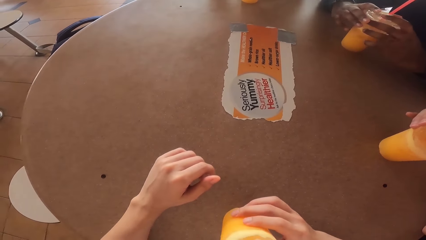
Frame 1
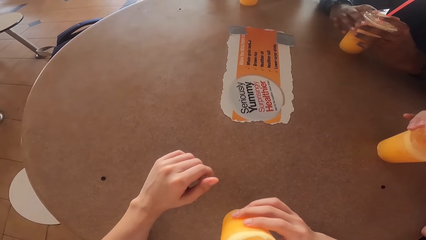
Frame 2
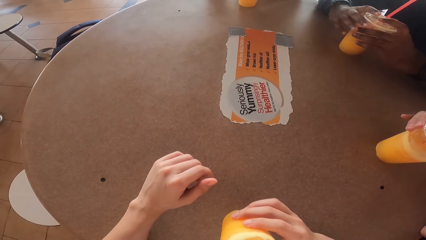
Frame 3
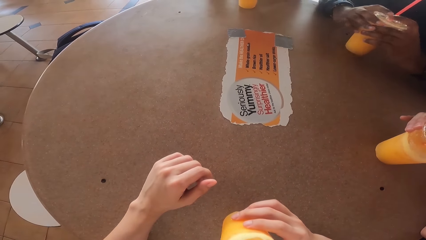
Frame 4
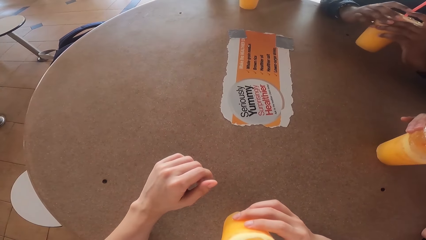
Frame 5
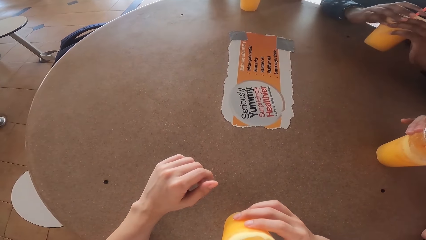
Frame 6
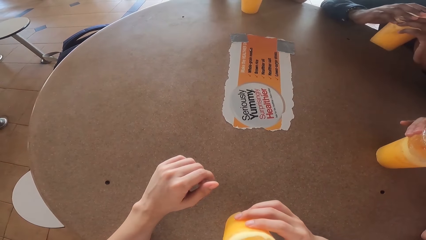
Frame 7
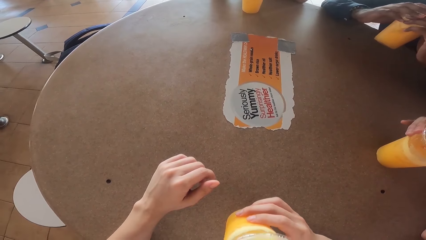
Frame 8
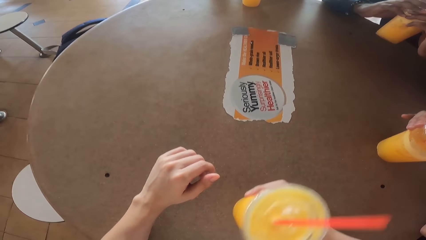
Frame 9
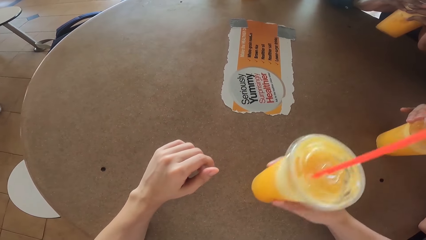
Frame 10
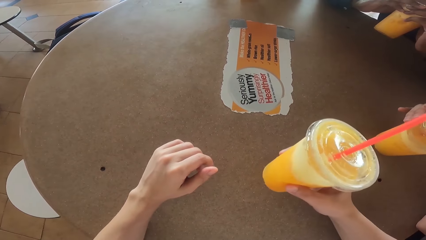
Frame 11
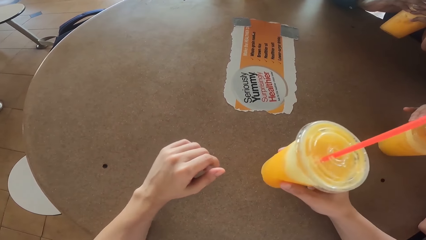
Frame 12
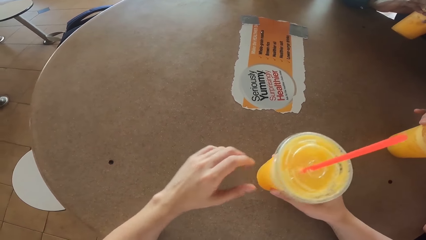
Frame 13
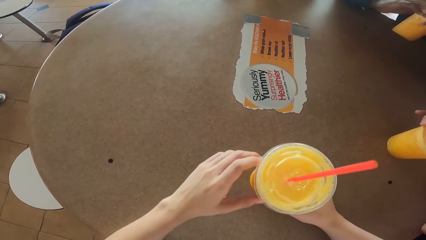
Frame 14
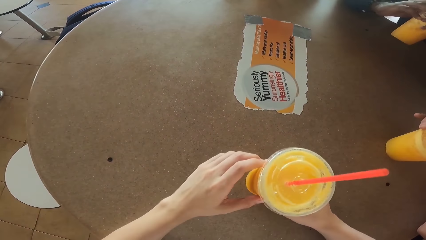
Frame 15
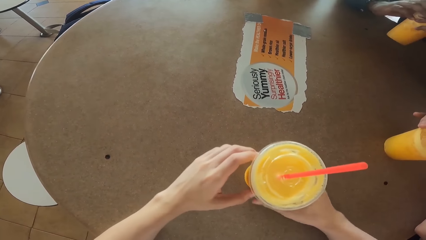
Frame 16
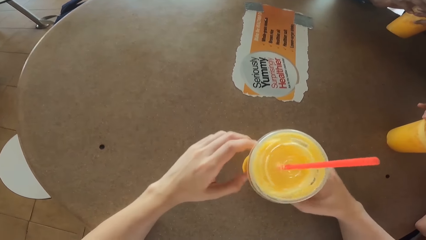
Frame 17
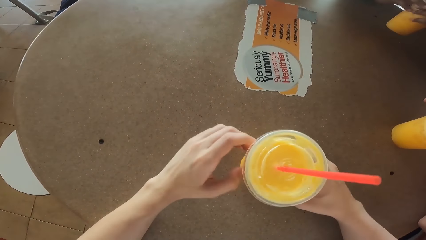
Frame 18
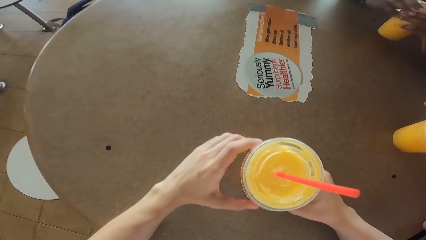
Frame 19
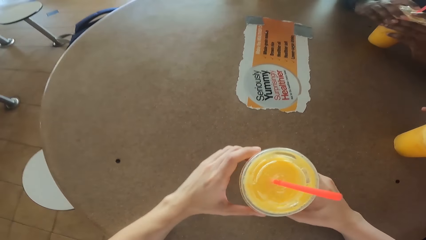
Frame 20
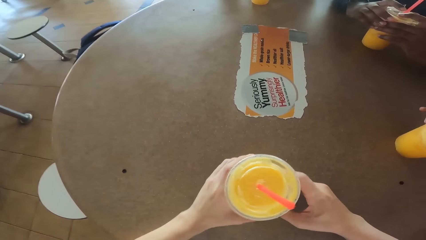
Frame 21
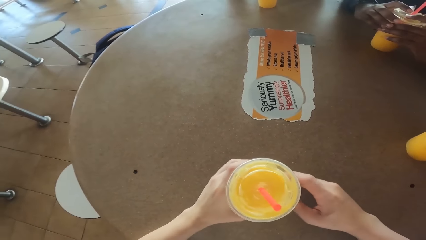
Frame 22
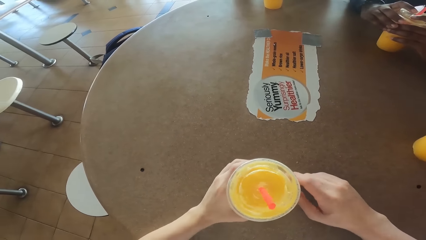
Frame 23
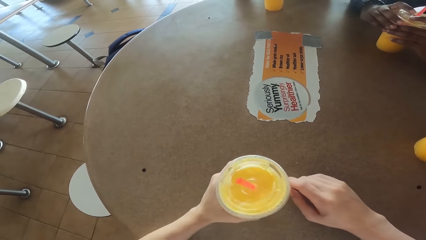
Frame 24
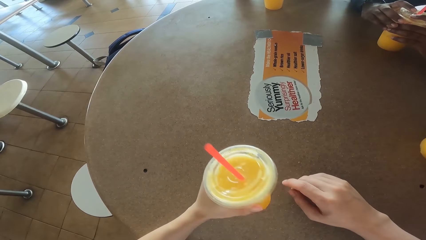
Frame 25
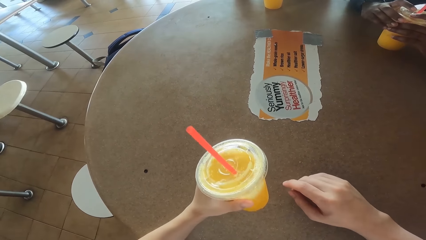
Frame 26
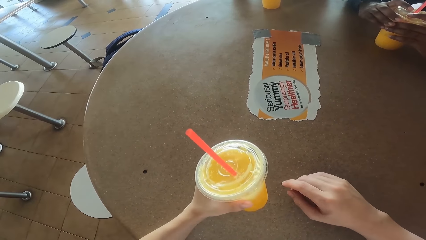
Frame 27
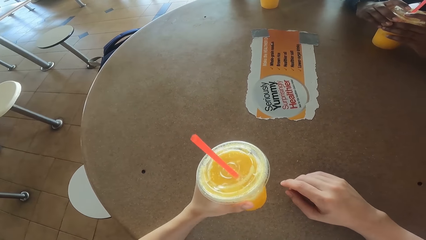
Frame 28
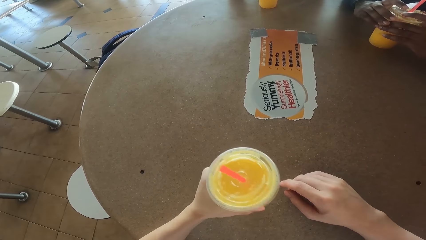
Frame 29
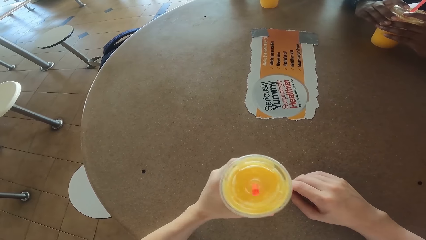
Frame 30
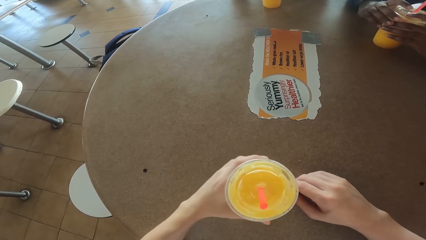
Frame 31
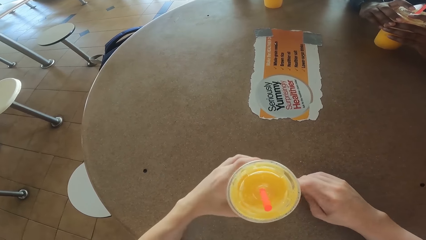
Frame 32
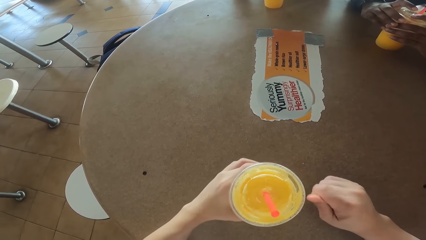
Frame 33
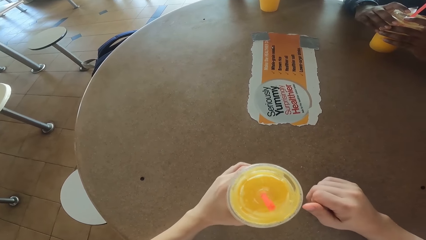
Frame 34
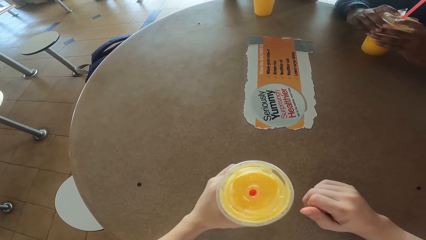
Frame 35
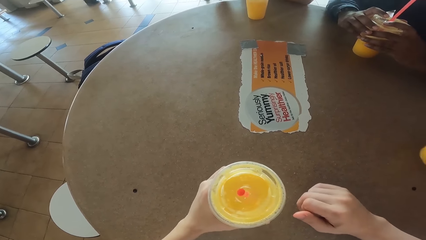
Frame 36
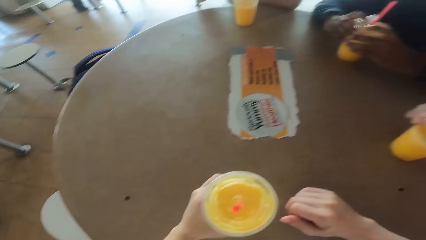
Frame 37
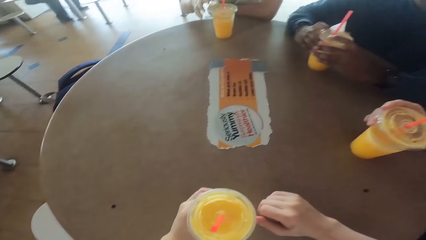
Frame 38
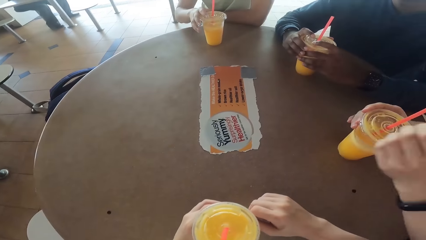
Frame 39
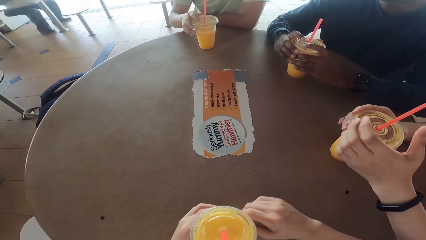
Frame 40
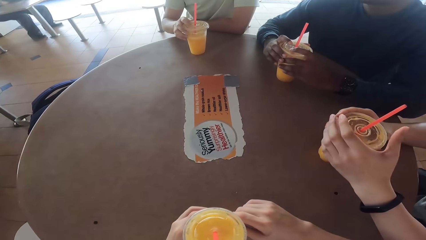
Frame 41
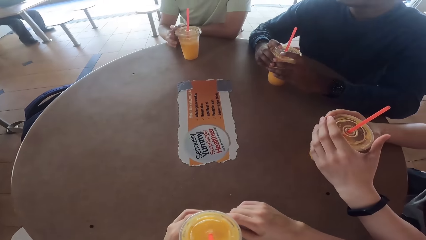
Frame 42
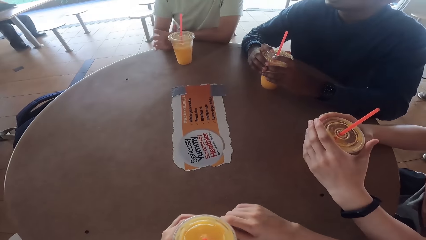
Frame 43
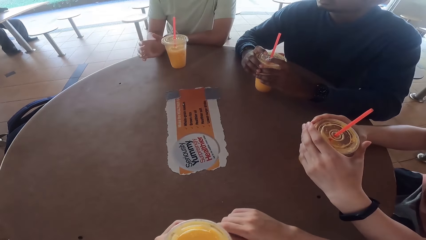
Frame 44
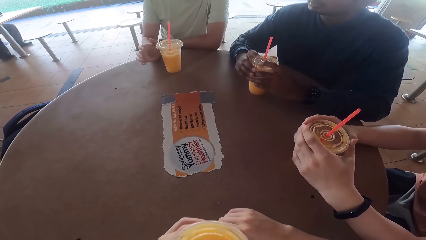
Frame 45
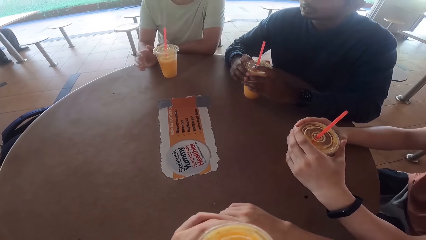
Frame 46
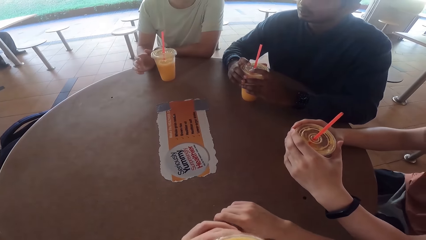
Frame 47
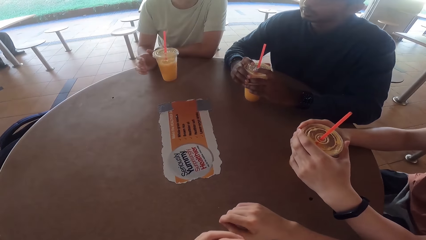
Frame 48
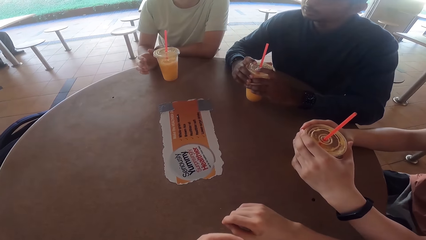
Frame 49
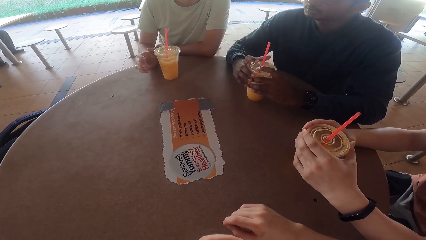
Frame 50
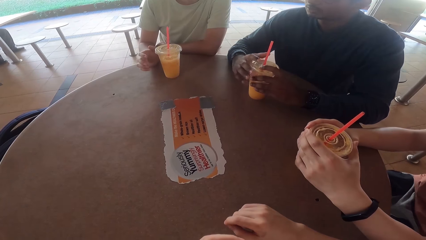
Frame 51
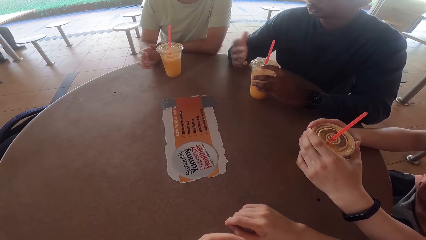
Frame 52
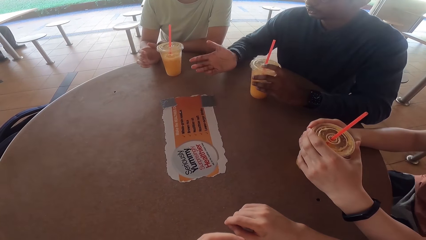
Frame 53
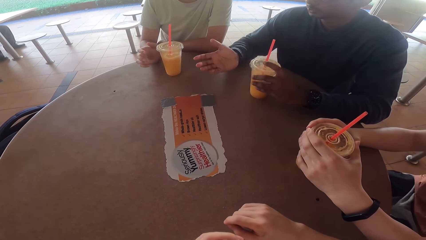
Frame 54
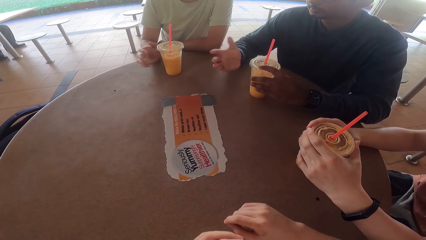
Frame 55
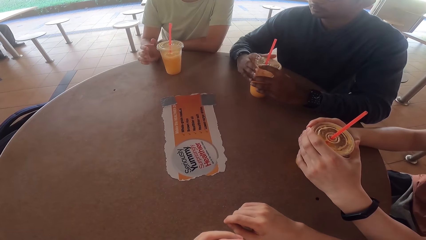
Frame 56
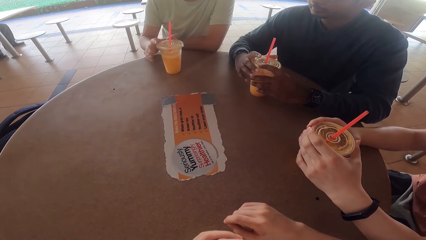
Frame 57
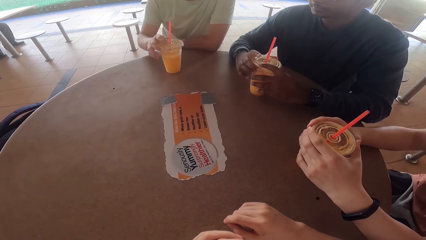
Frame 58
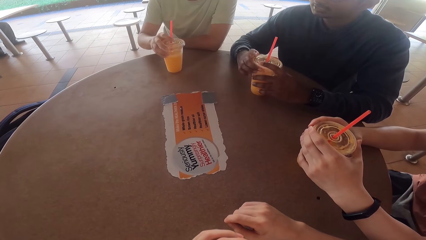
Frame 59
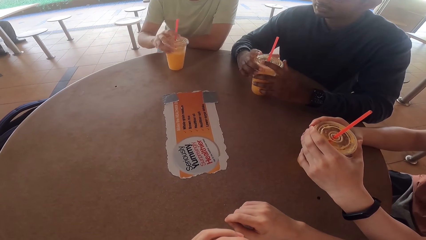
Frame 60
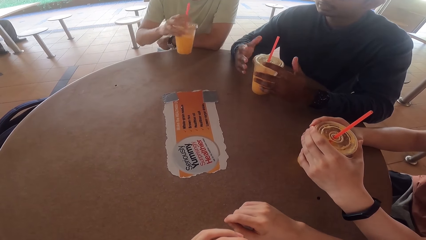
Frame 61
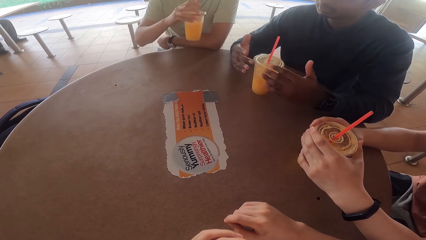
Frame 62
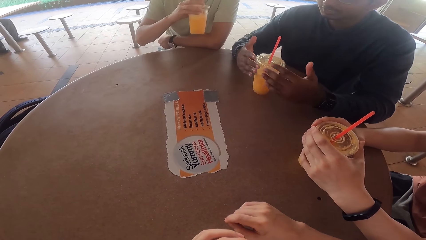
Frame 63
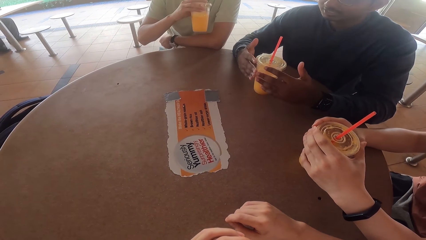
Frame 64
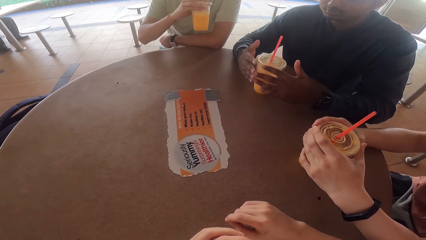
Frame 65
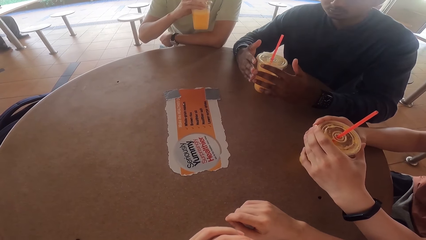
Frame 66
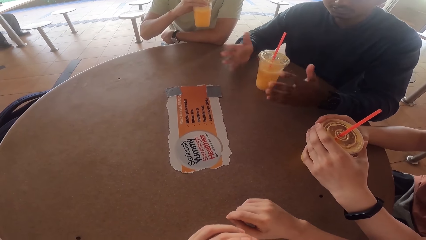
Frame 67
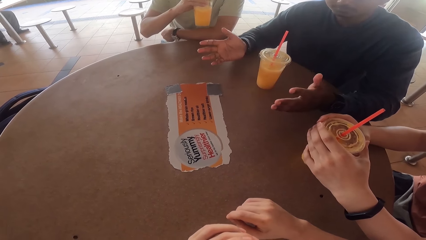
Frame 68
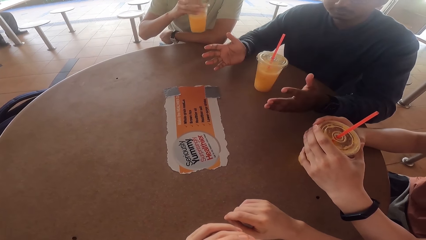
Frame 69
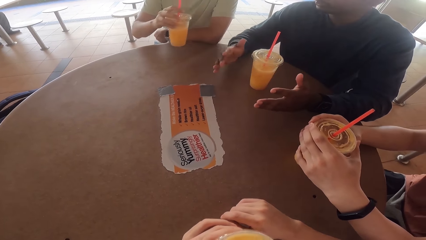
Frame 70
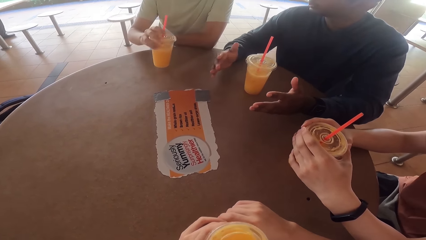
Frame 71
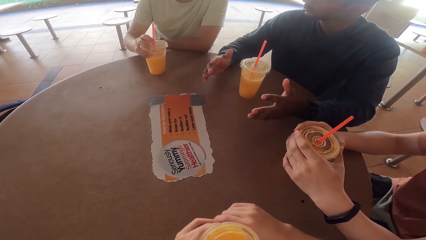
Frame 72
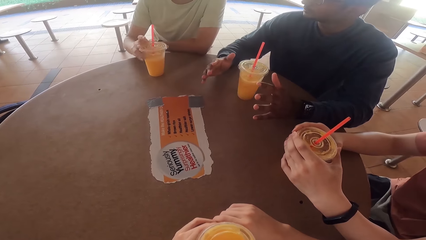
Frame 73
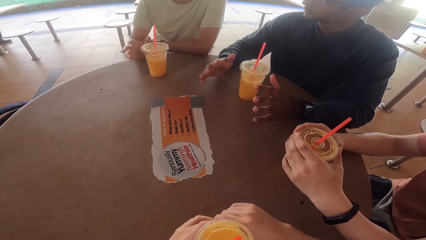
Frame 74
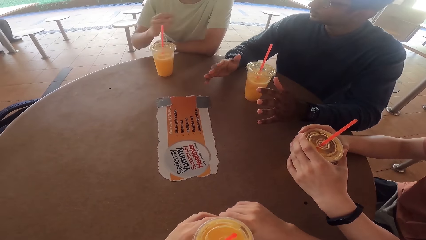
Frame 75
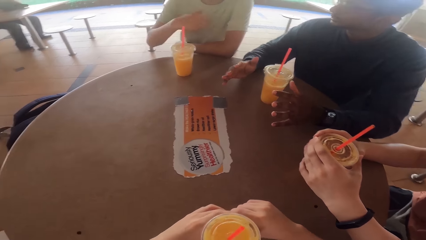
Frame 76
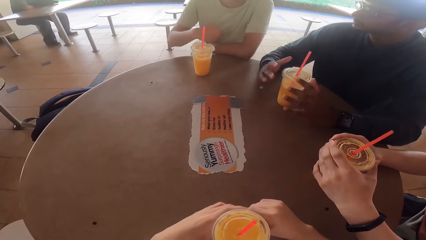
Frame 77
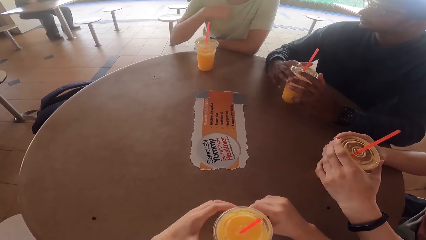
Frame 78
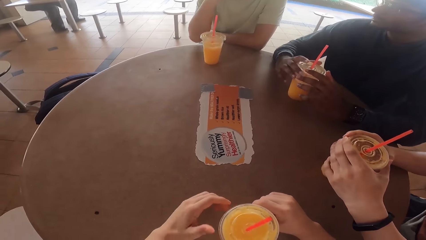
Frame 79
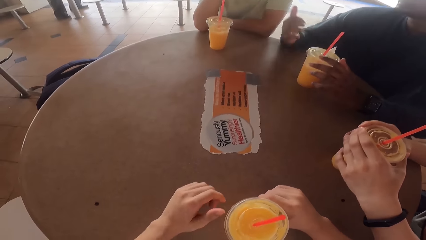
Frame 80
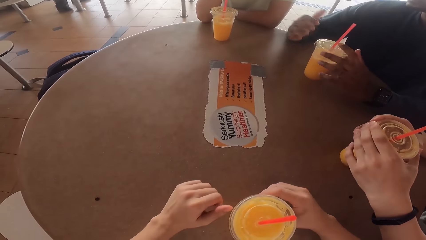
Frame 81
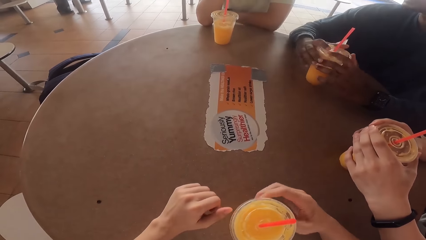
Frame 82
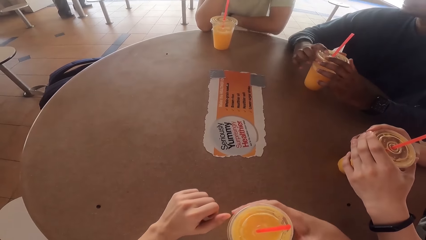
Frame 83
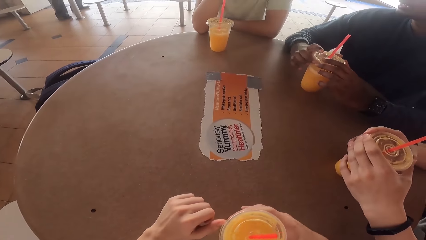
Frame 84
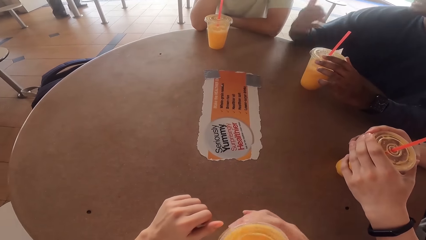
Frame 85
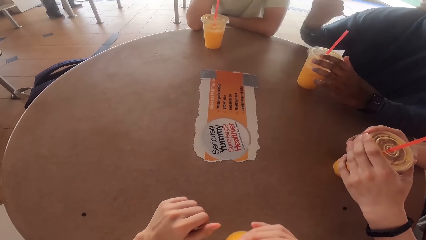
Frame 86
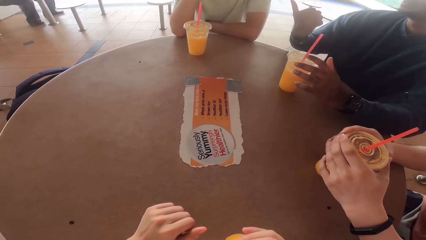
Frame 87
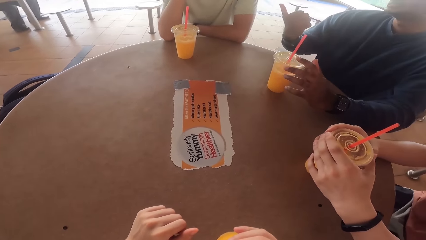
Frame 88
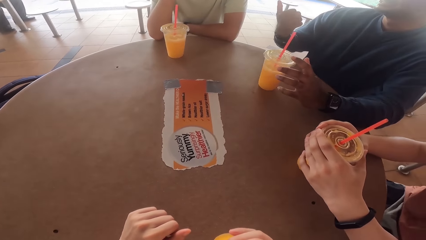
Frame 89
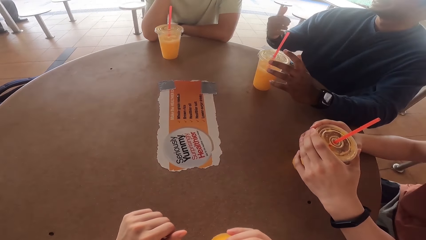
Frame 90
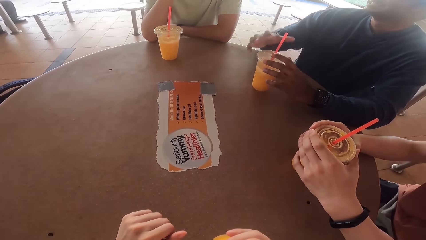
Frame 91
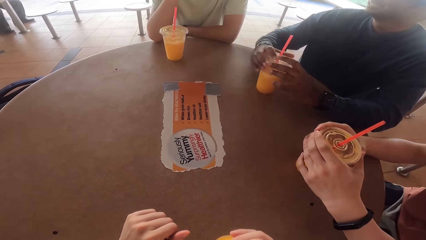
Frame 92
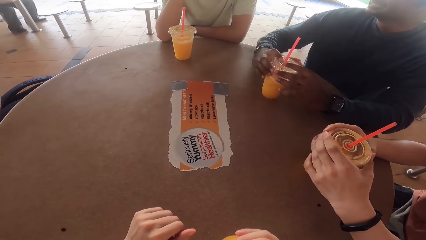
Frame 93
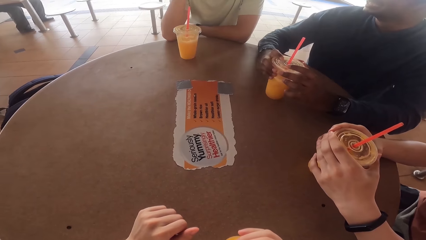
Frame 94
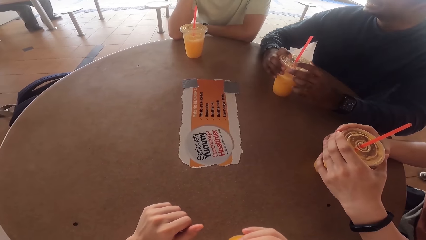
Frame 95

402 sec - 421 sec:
A person drinks the juice. The camera wearer moves the juice. They sip a drink from their cup. The person talks to the camera wearer and others. Another person picks up the juice from the table, drinks the juice and puts the juice on the table. The camera wearer sips a drink from his cup.
